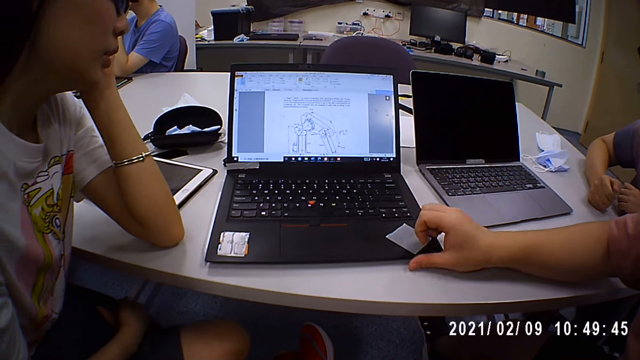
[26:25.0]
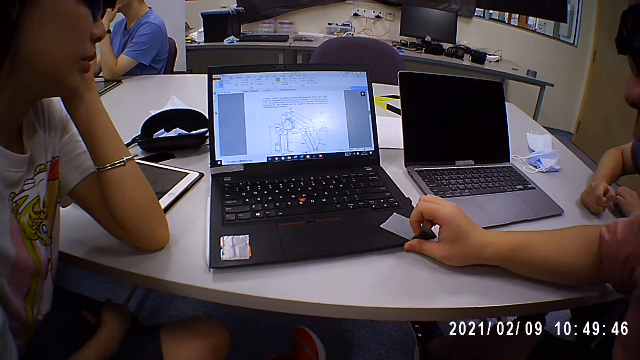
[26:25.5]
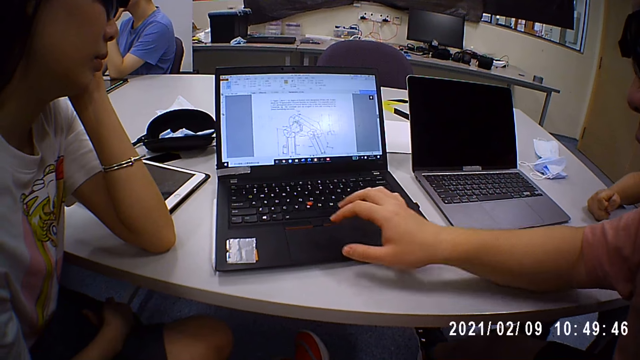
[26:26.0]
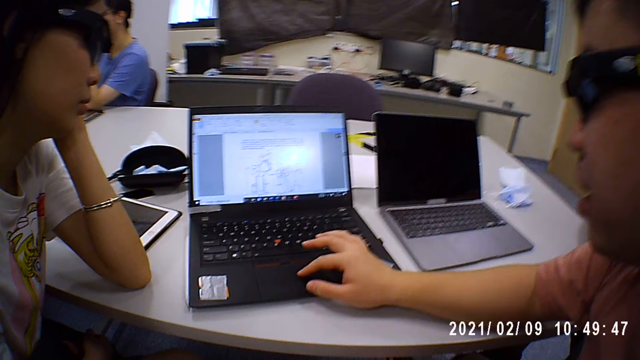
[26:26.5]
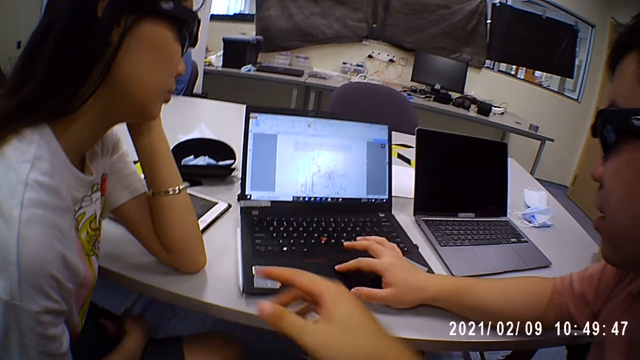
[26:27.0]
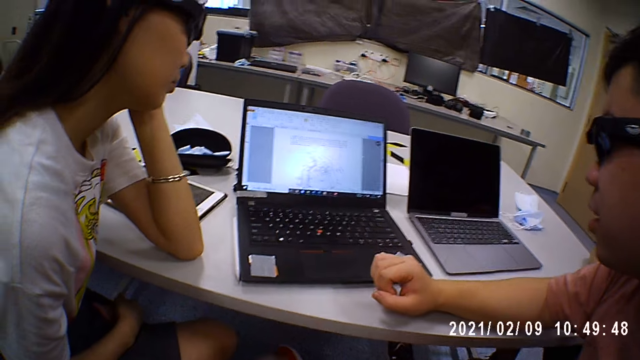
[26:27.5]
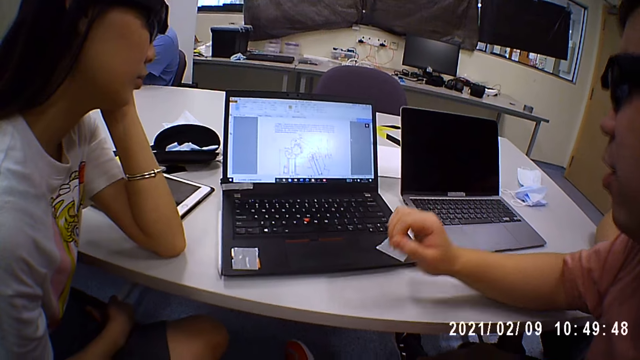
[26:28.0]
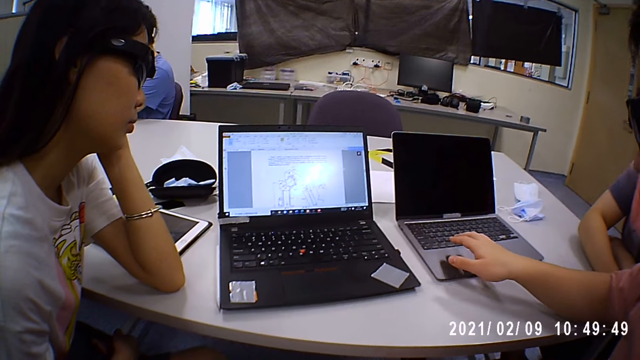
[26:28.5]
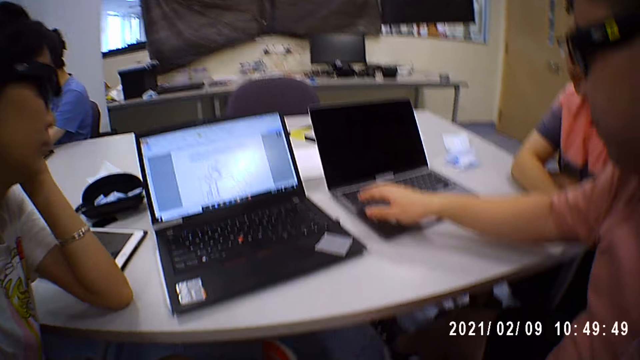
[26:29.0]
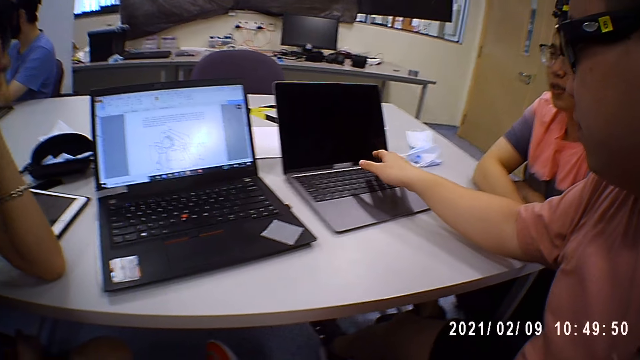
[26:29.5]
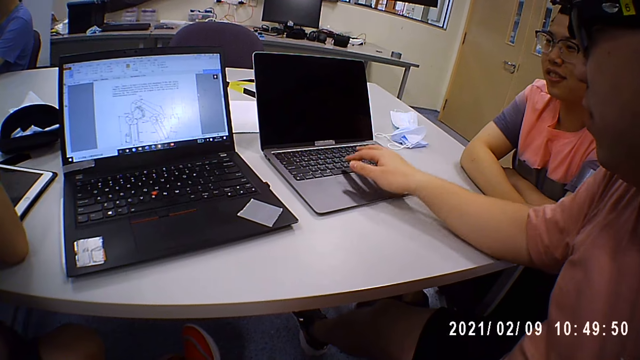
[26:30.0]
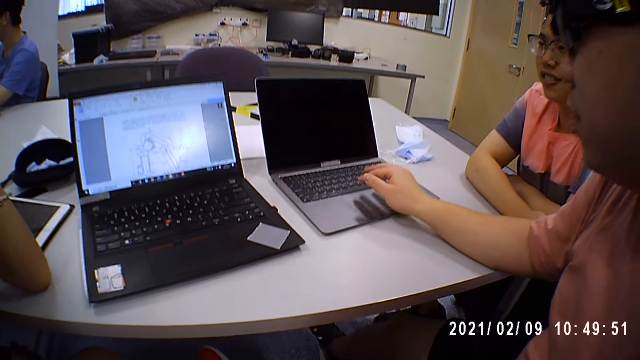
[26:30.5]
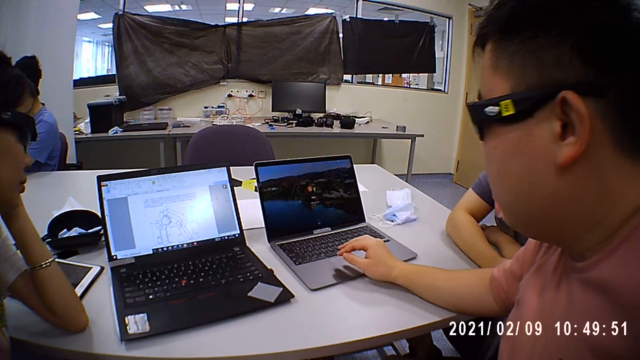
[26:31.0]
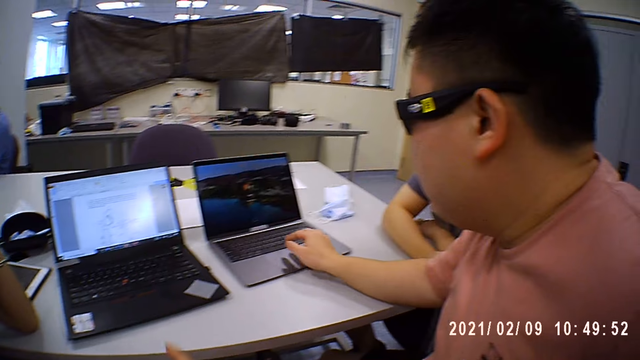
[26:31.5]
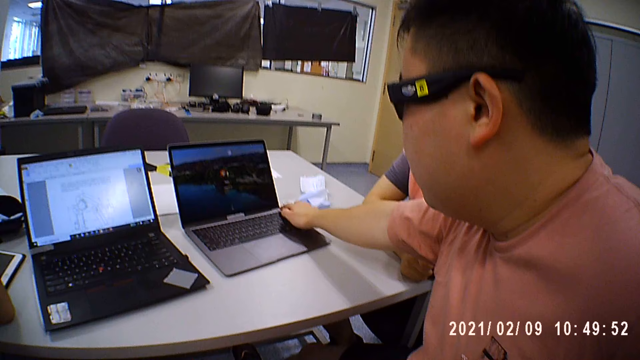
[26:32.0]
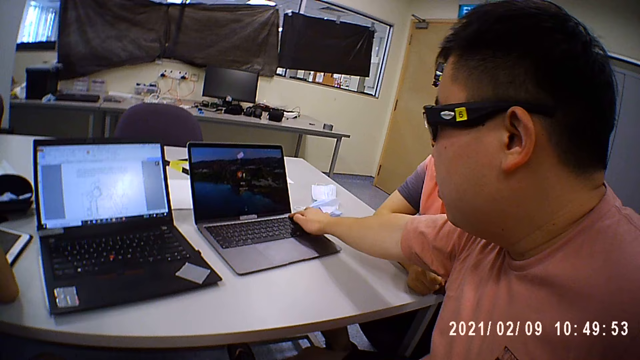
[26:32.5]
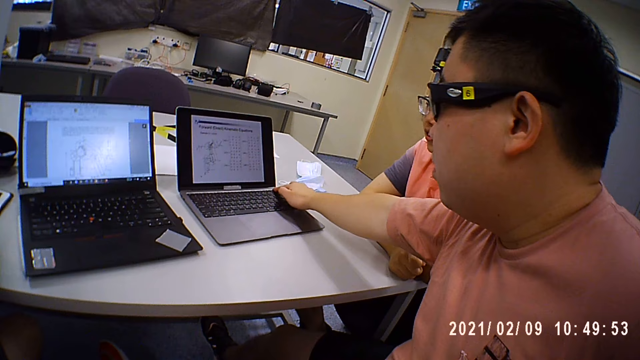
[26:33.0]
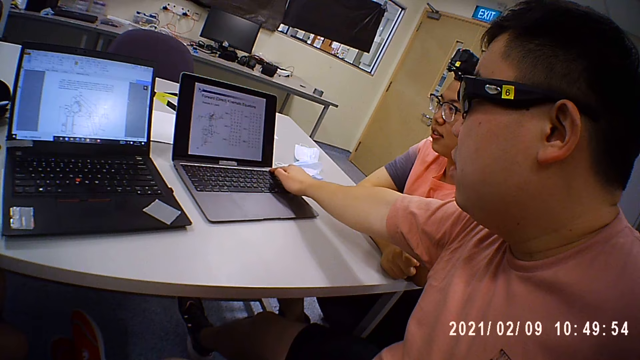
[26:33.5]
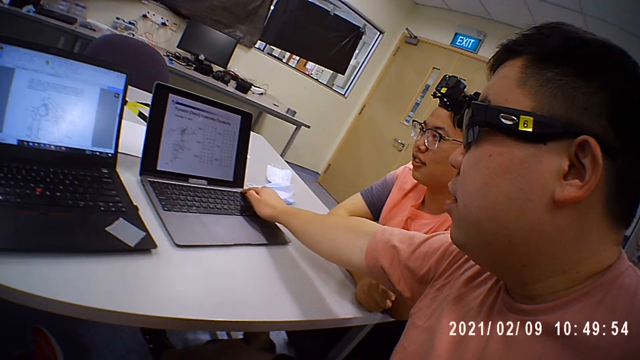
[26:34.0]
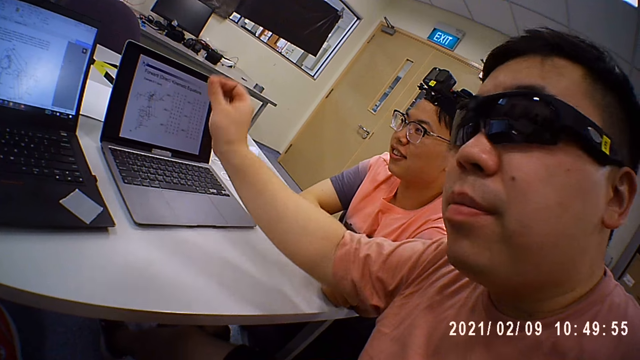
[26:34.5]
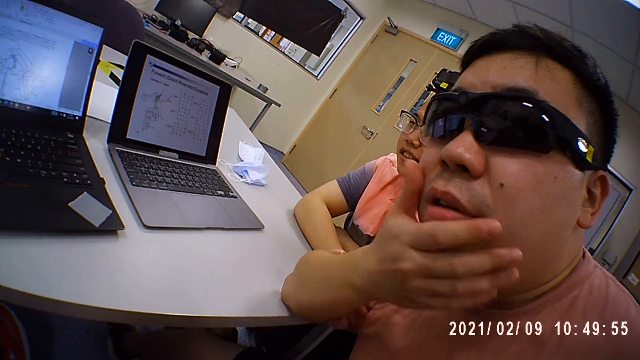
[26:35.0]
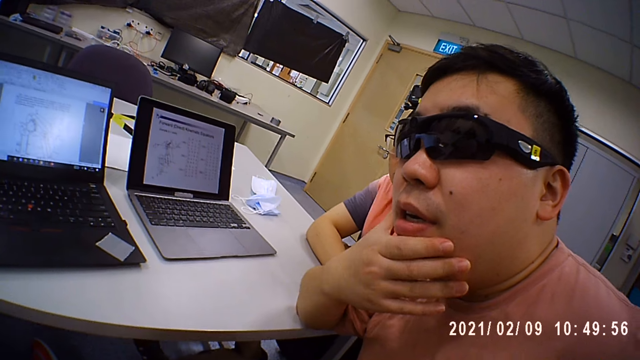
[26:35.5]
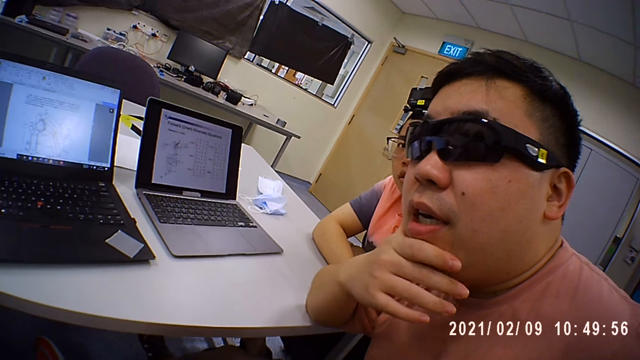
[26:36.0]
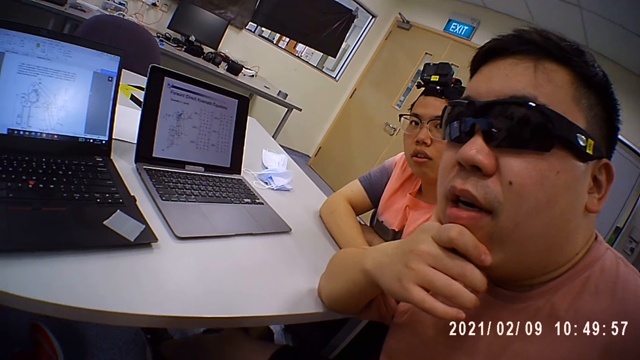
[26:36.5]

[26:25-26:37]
A man talks. The man touches the laptop. The man operates the silver laptop on the table with his right hand.

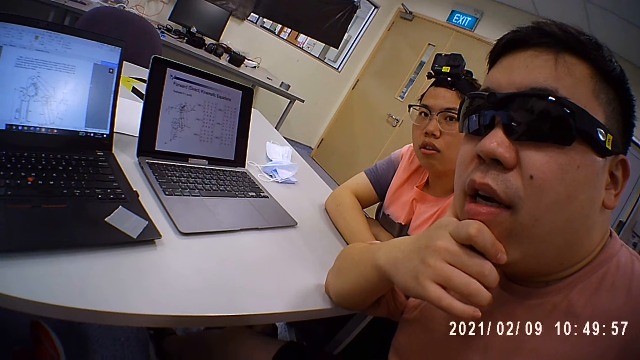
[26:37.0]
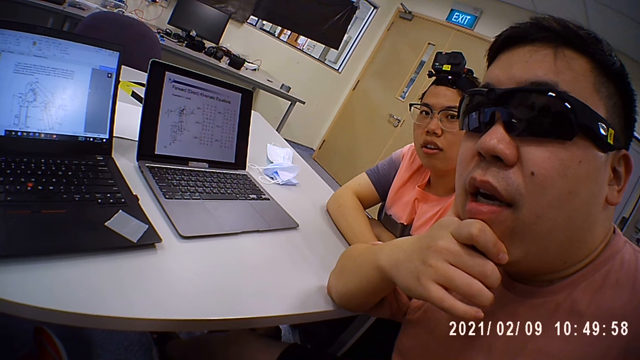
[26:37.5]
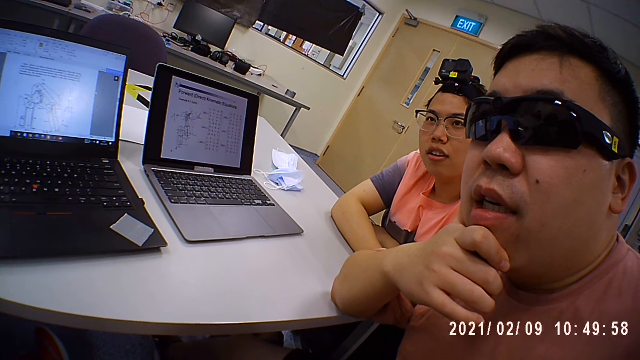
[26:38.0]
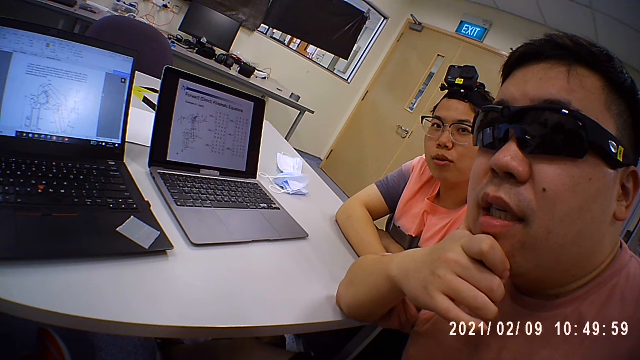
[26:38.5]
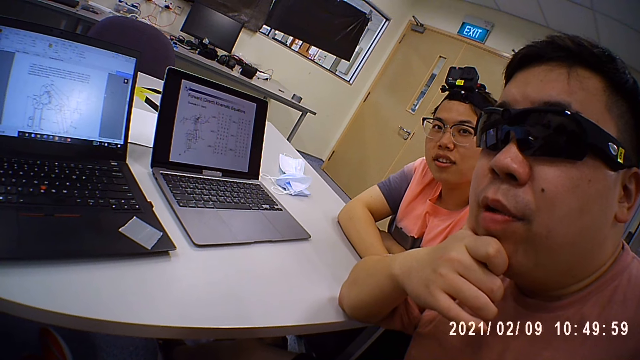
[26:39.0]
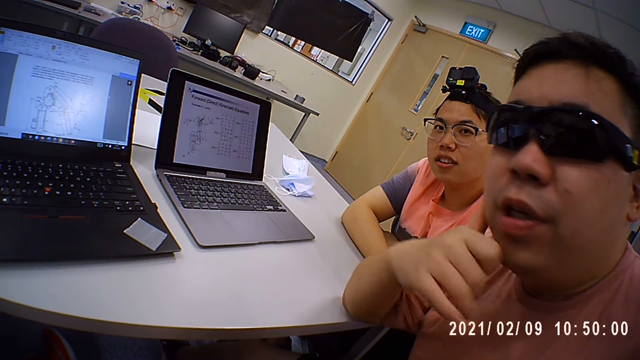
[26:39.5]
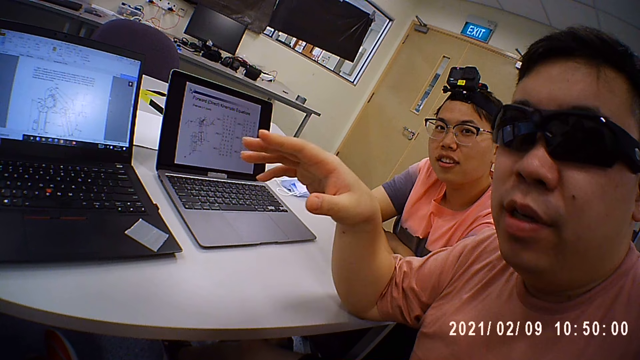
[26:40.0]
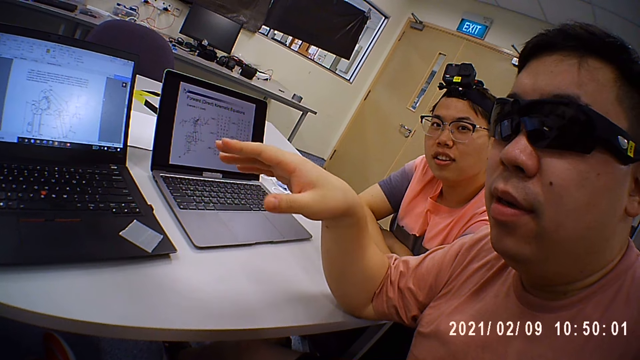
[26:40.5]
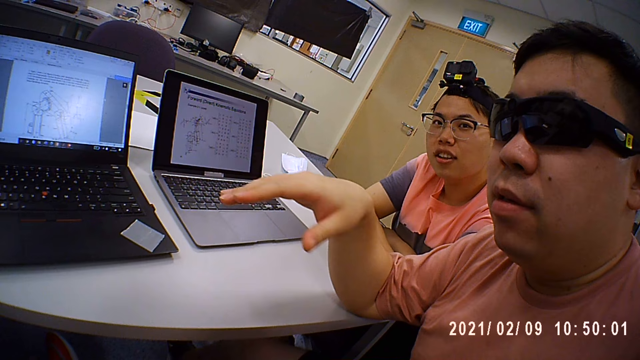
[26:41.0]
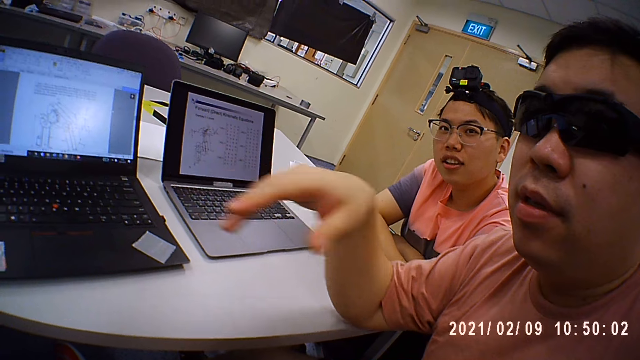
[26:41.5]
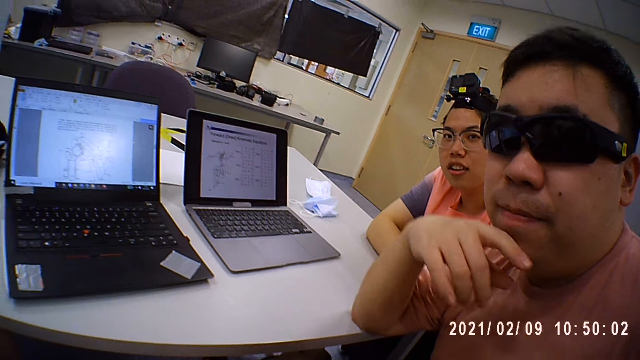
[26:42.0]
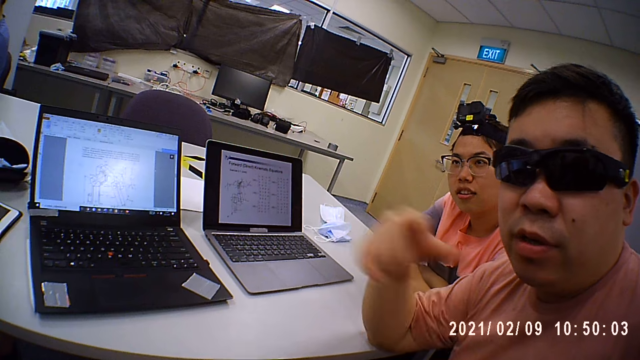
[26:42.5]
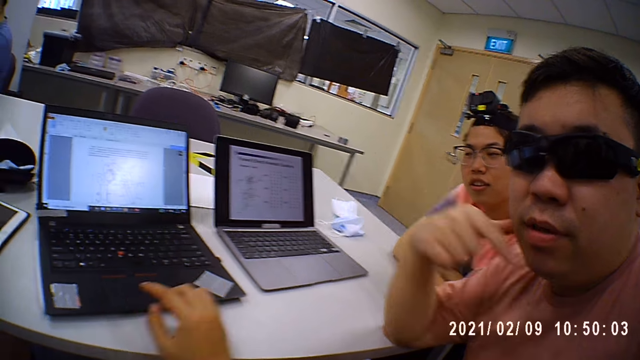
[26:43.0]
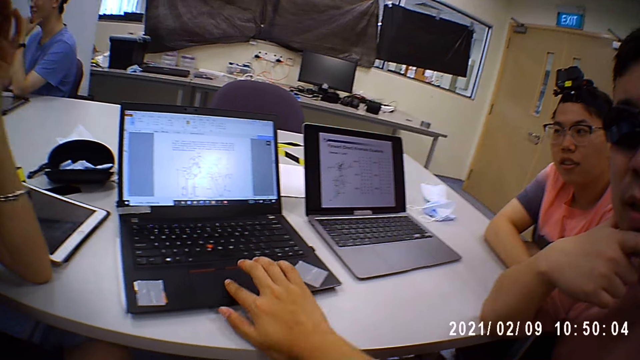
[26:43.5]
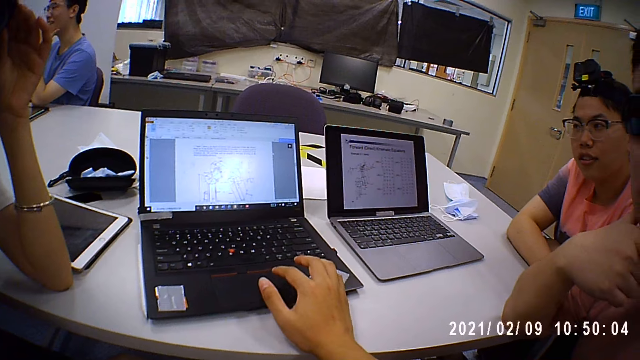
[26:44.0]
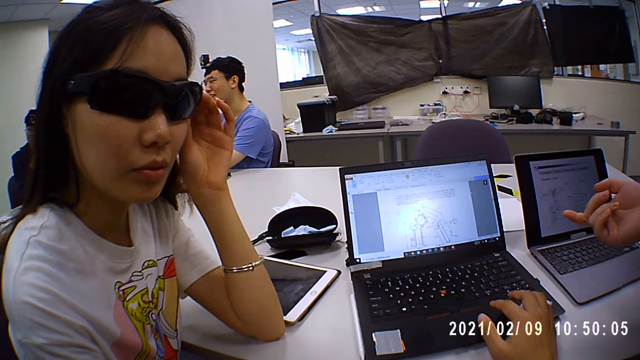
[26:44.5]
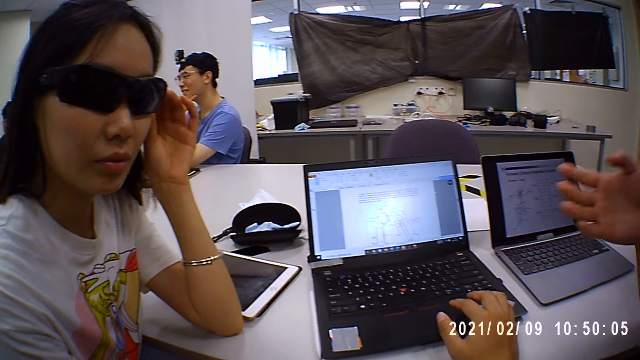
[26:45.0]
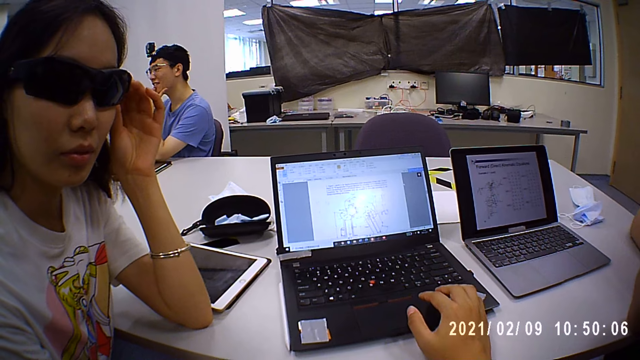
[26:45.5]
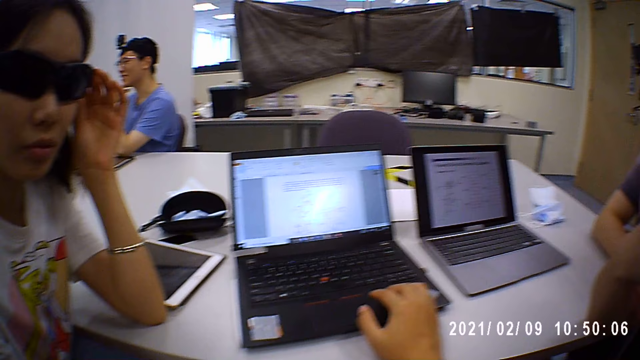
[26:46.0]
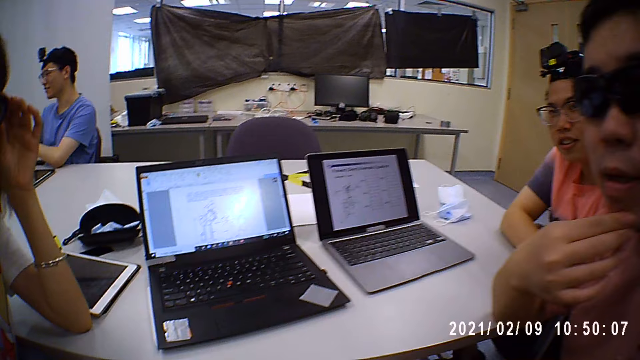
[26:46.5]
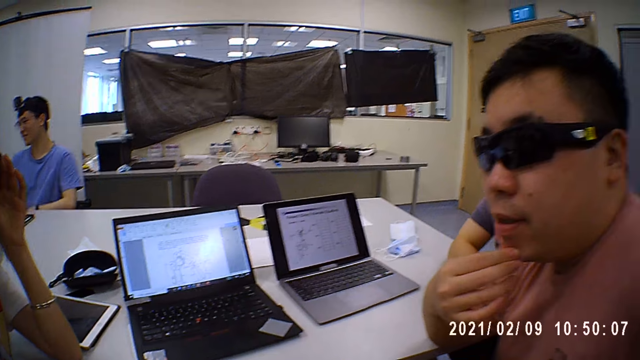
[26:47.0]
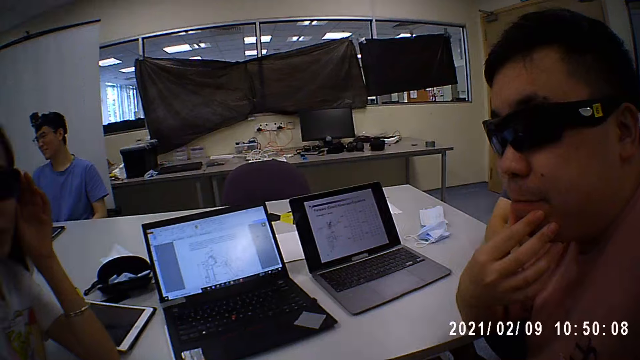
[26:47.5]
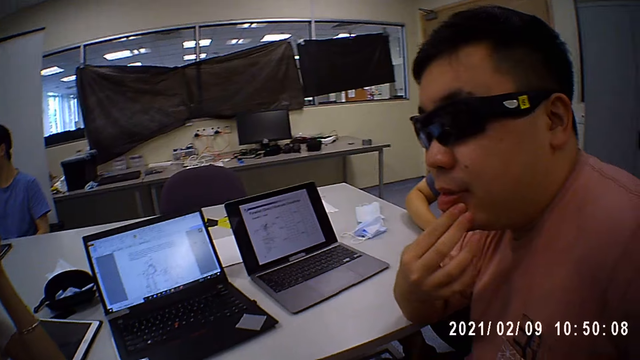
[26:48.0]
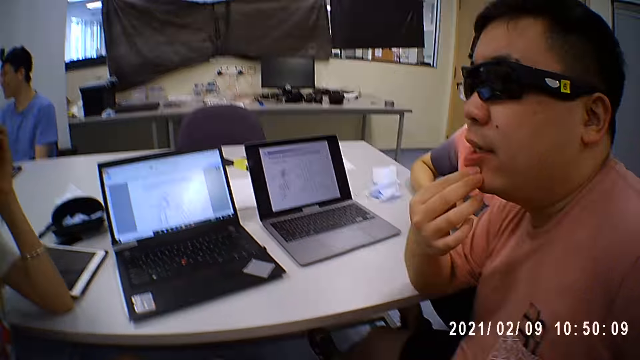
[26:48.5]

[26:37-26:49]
The camera wearer operates the black laptop on the table with his right hand.
